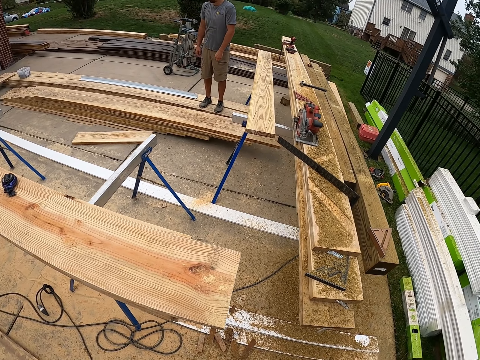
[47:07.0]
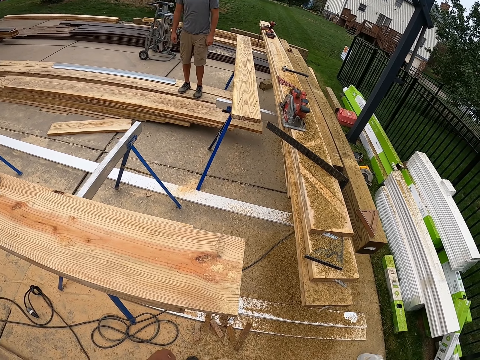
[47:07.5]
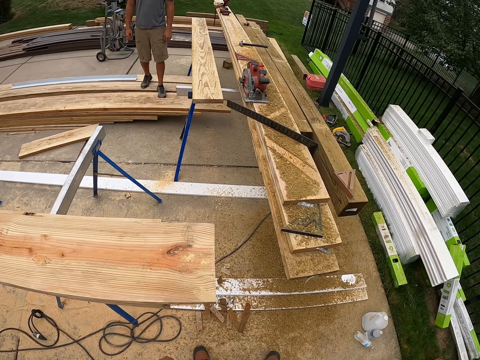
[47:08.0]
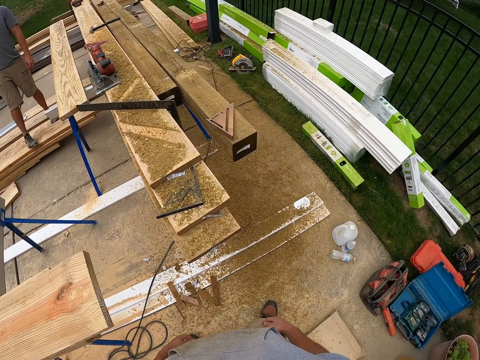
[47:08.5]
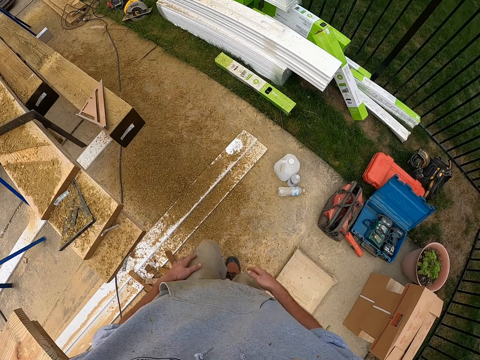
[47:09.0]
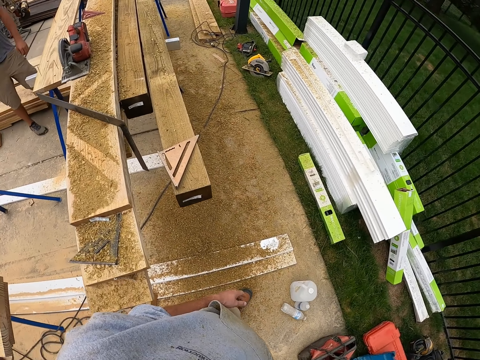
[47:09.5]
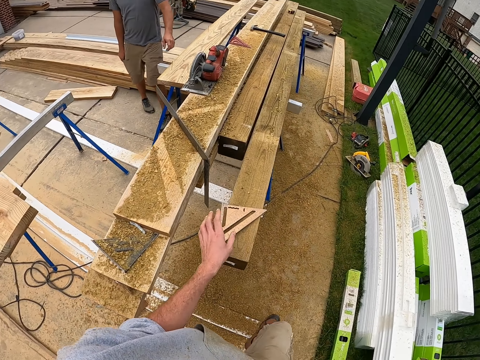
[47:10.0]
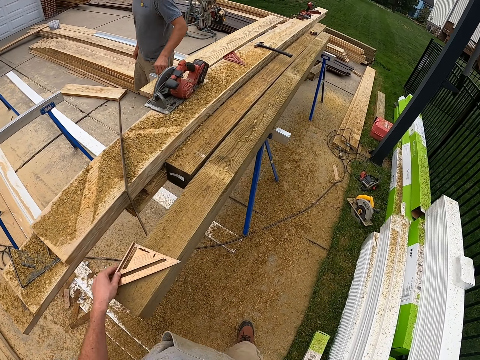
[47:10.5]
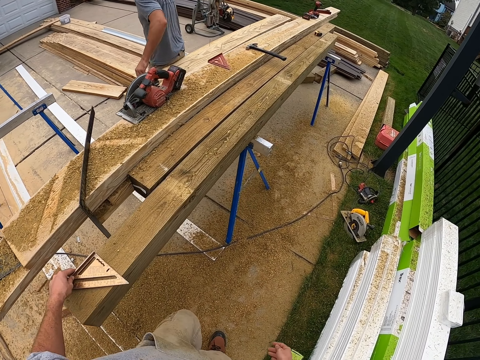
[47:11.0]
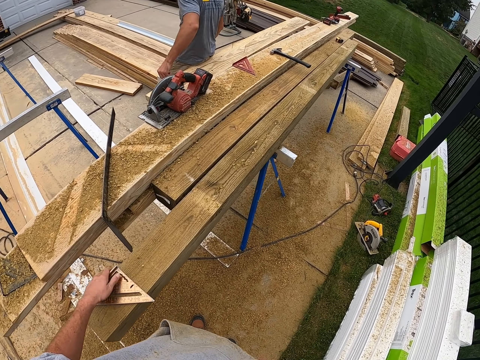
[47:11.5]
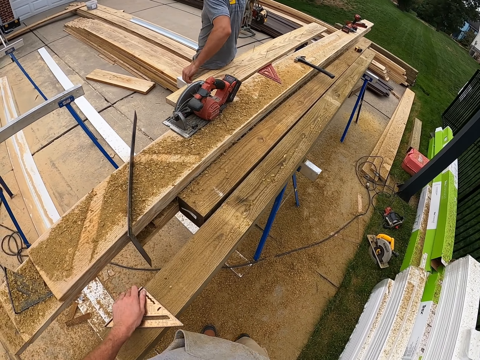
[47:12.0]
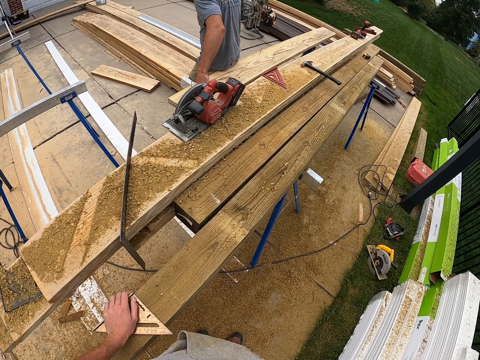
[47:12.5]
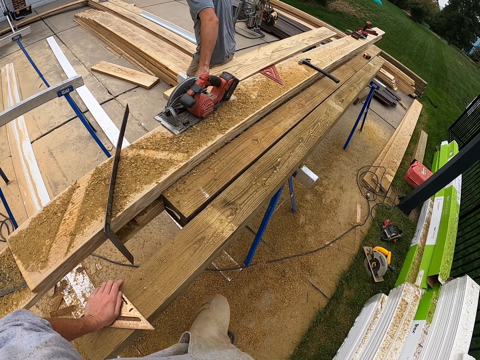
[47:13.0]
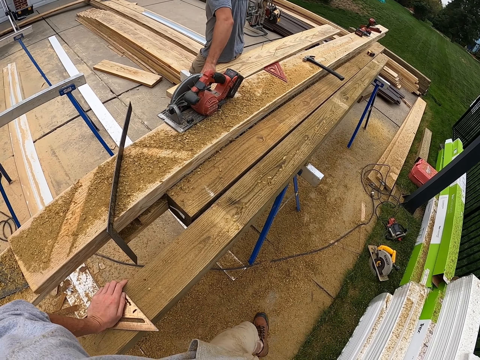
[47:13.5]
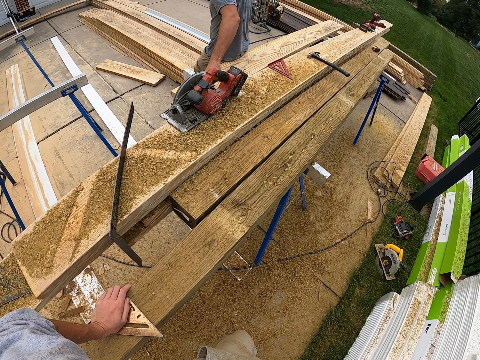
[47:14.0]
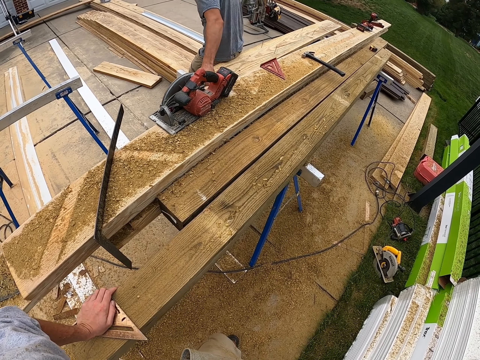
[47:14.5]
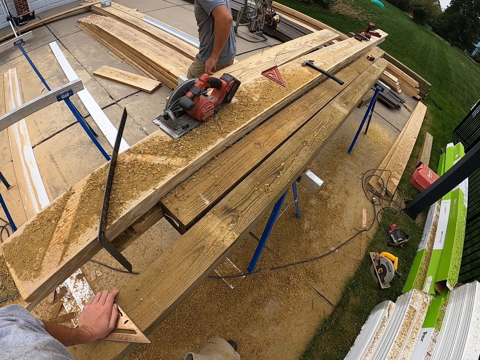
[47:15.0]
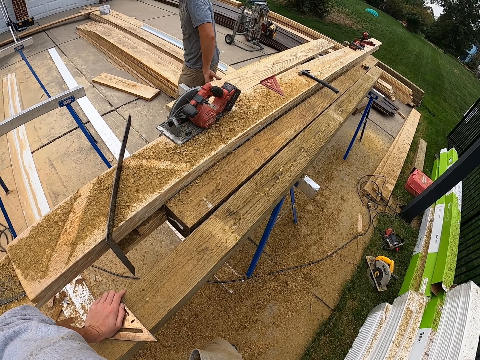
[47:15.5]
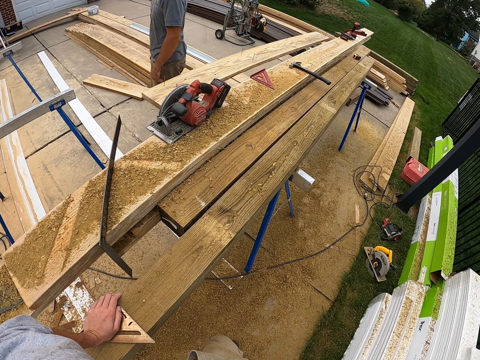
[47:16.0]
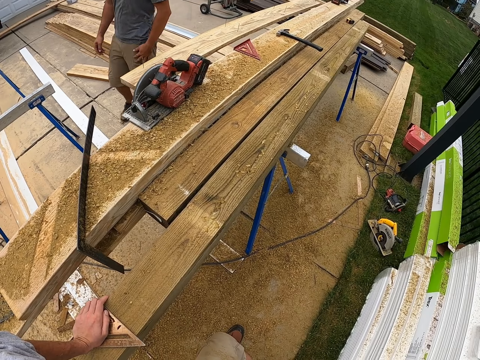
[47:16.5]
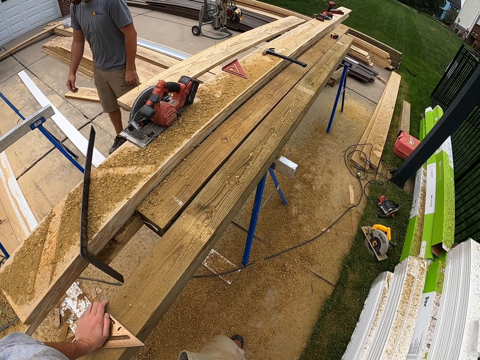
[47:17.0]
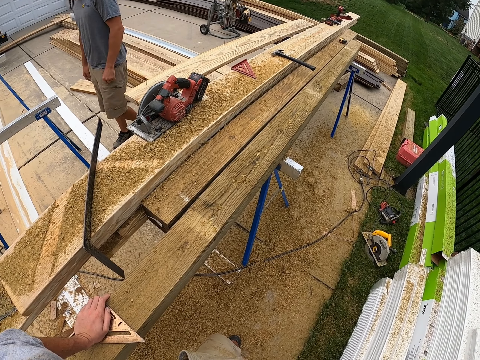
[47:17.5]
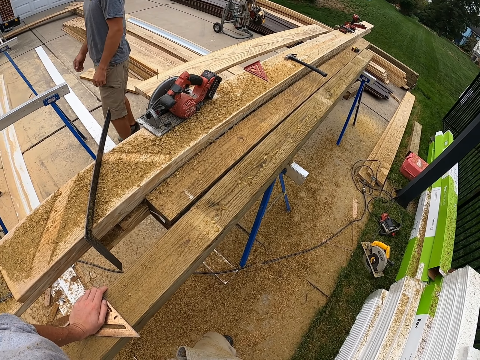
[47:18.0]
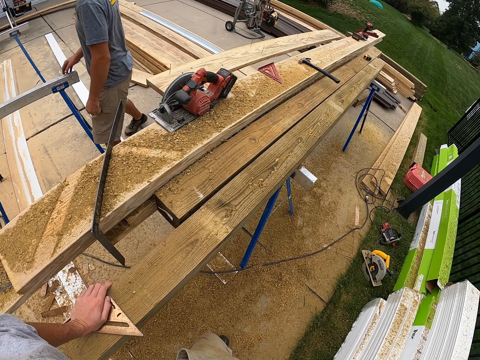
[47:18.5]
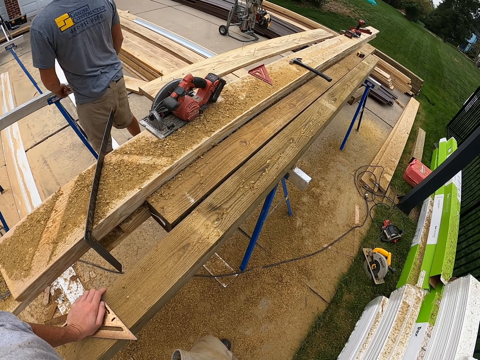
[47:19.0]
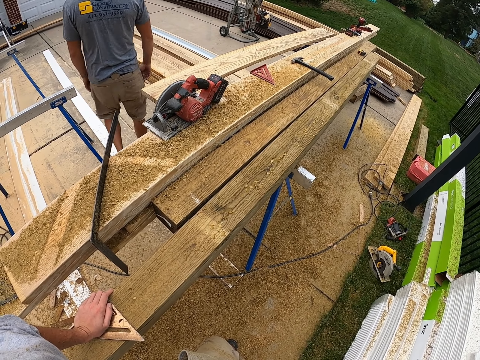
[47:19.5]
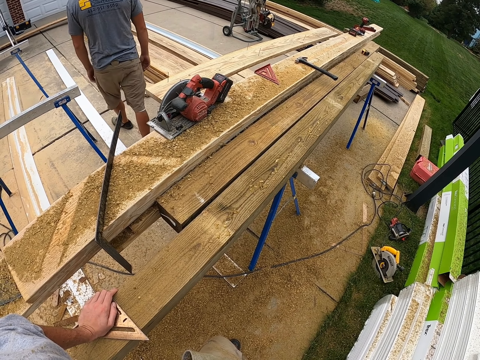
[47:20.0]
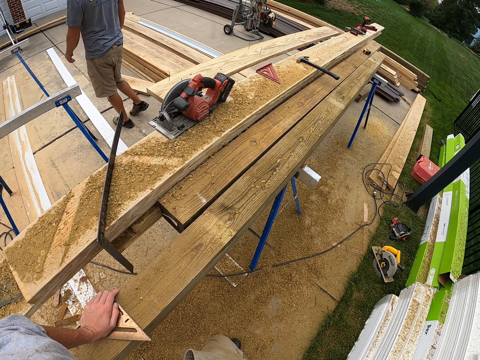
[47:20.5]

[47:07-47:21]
The camera wearer touches the layout square. They look around.

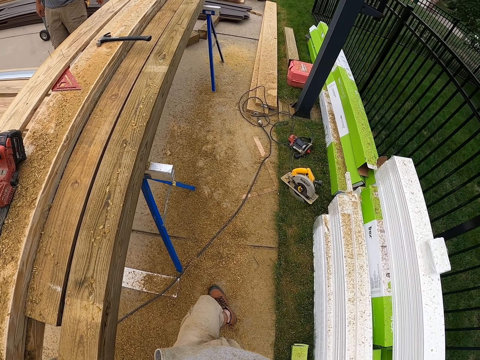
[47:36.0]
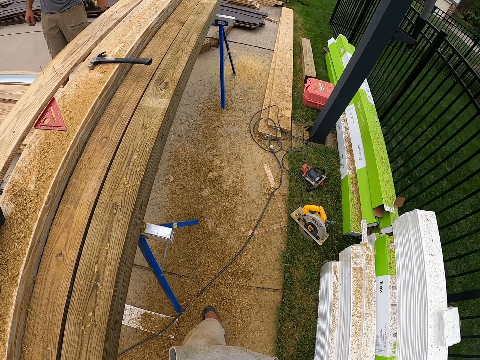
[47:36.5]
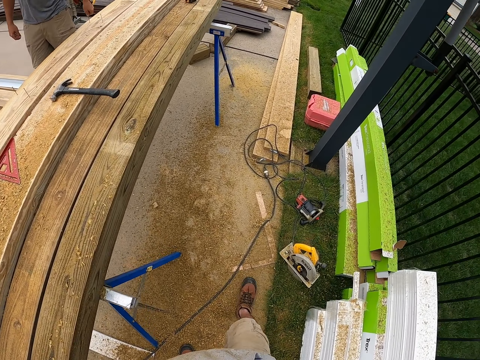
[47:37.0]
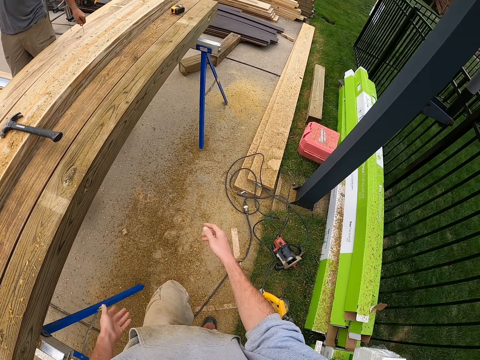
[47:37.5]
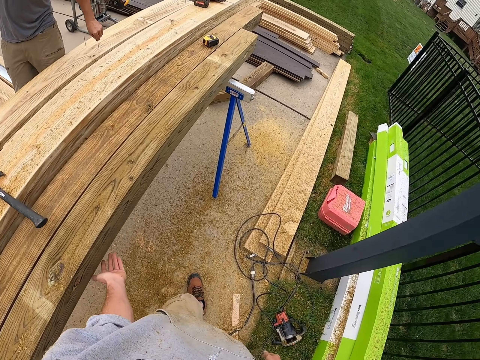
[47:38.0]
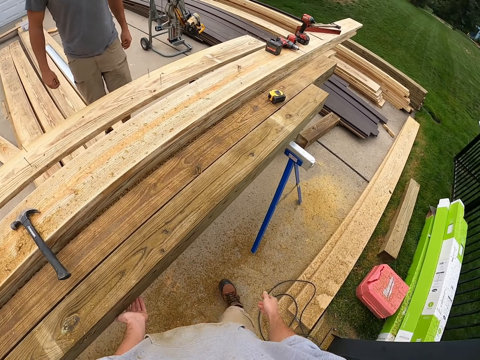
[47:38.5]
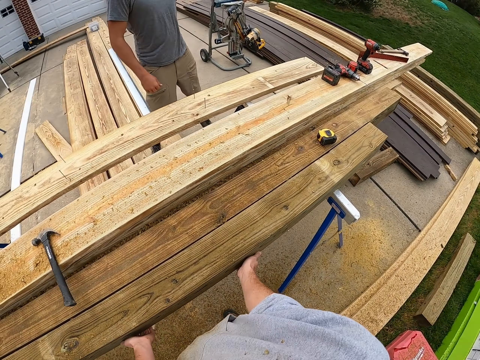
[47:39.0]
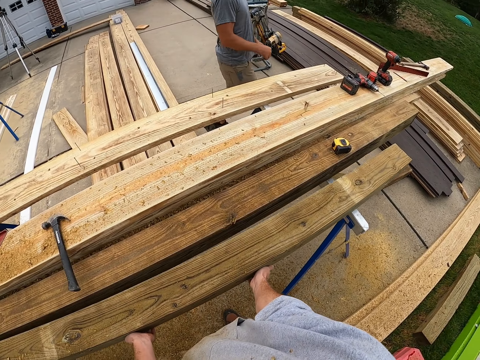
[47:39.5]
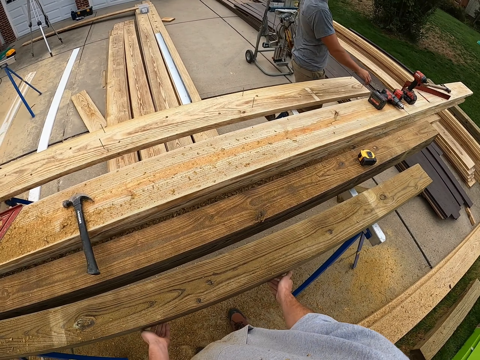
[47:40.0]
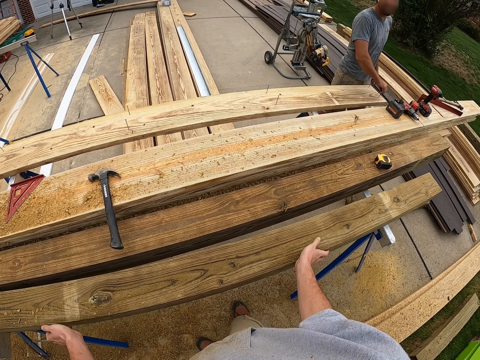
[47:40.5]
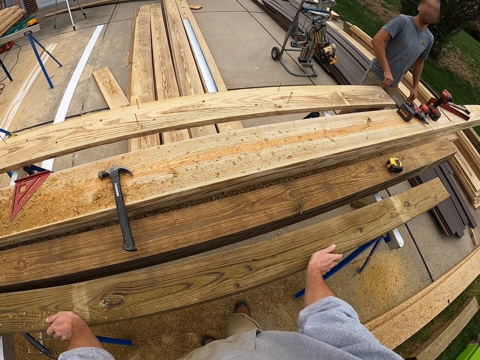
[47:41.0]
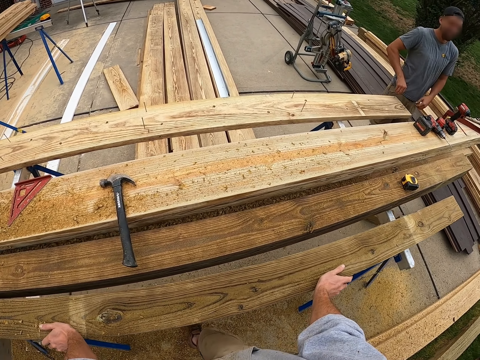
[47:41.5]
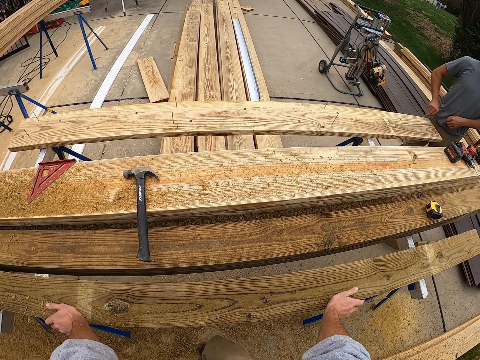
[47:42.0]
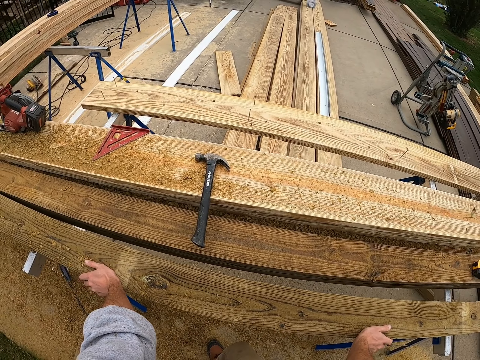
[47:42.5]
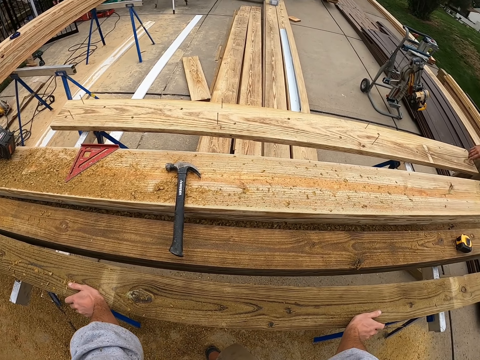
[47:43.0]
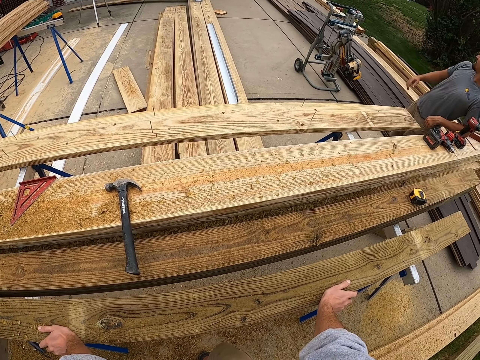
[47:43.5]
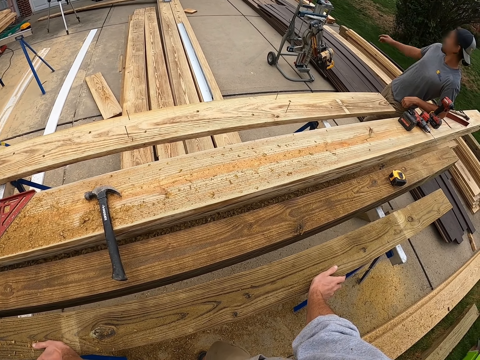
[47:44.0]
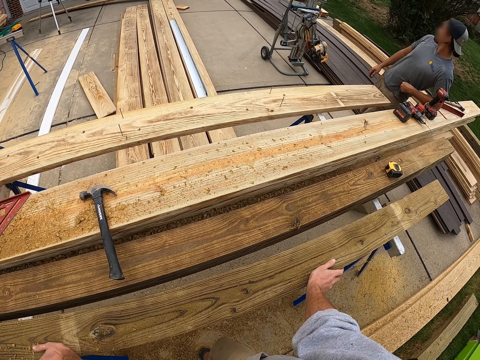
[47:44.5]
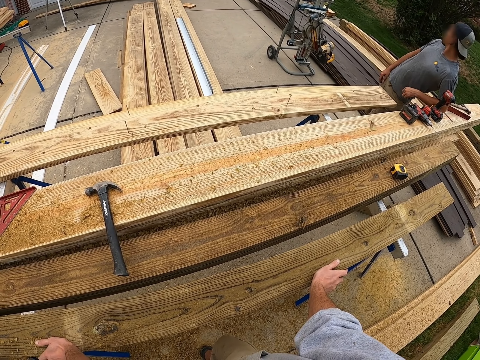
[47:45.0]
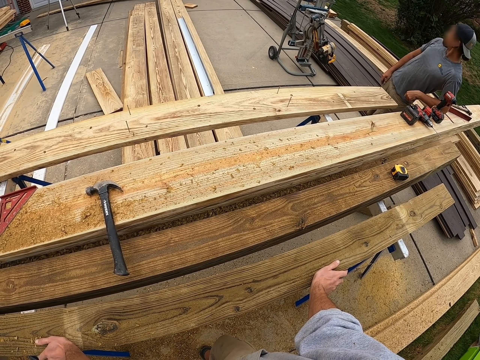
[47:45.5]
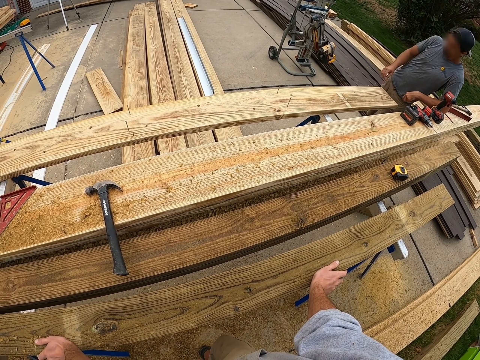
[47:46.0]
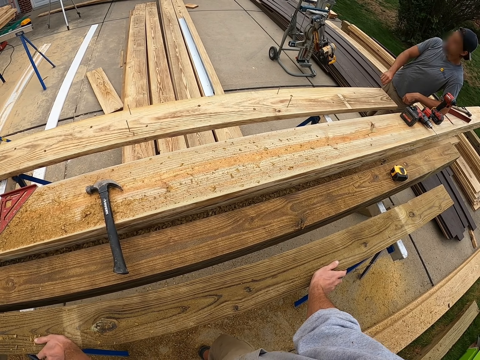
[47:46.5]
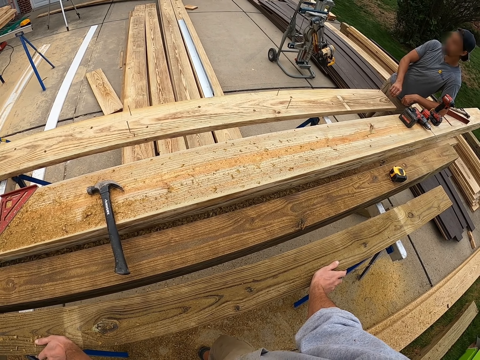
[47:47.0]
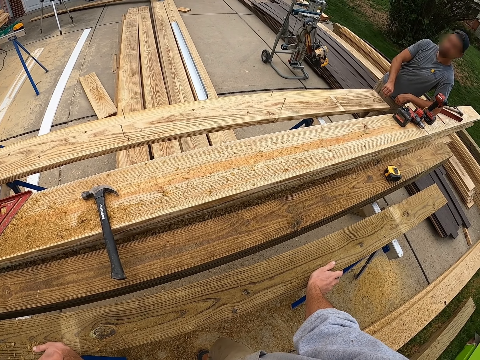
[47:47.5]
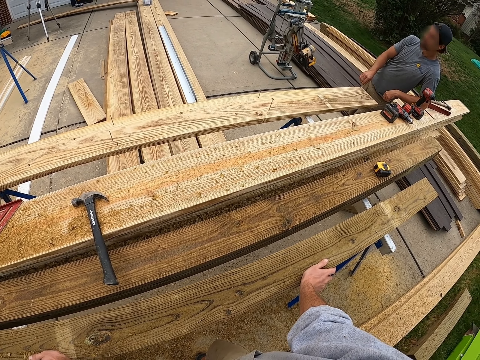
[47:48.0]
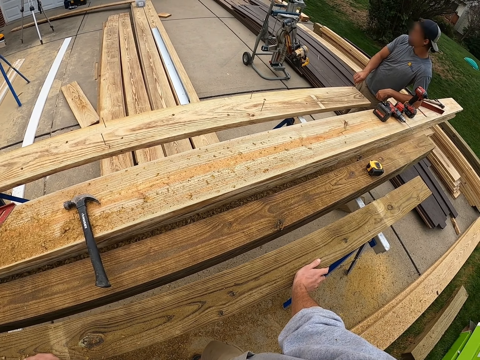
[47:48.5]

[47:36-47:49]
The camera wearer walks around. They hold wood. They look around.
